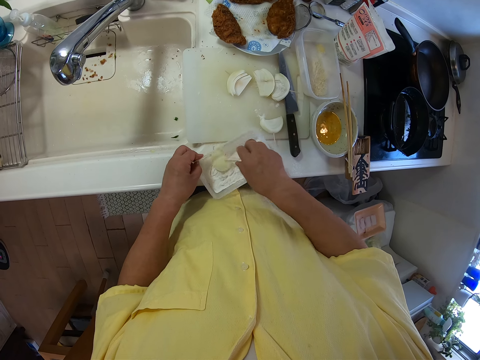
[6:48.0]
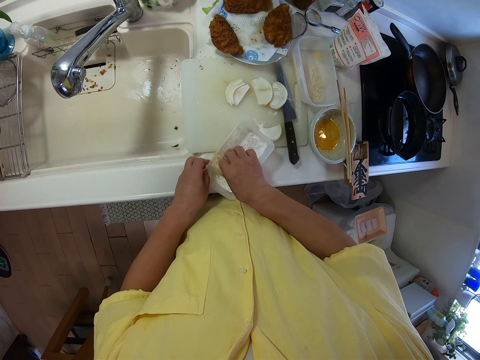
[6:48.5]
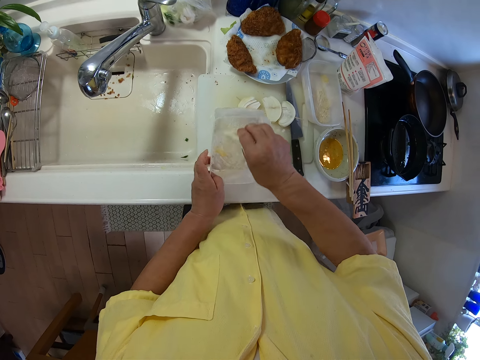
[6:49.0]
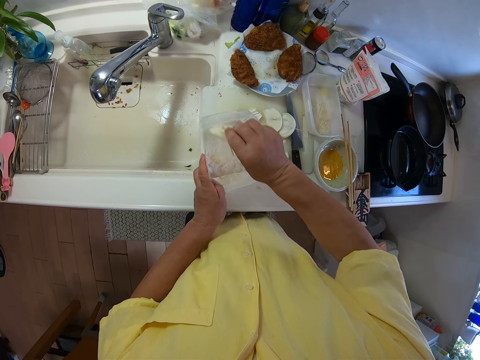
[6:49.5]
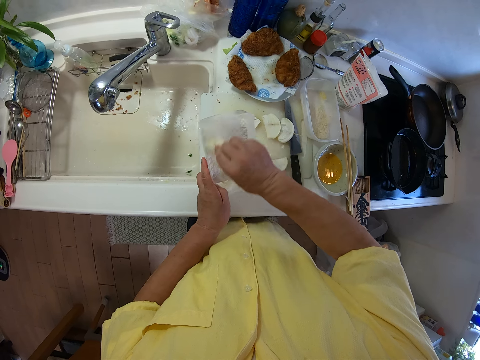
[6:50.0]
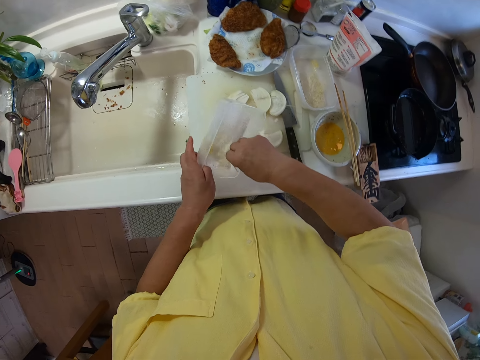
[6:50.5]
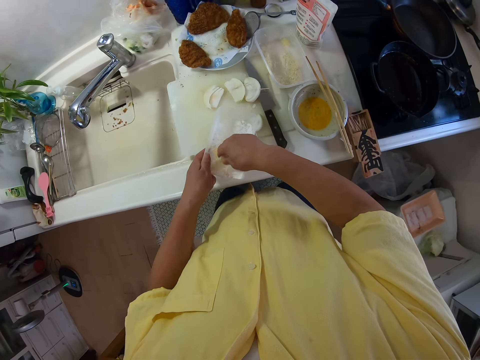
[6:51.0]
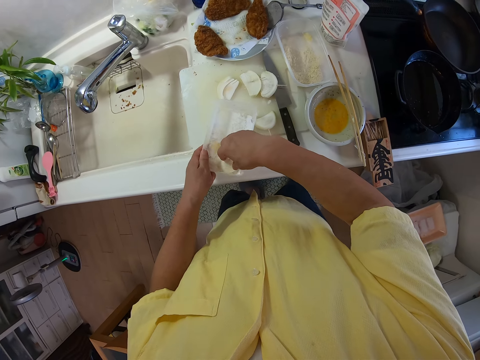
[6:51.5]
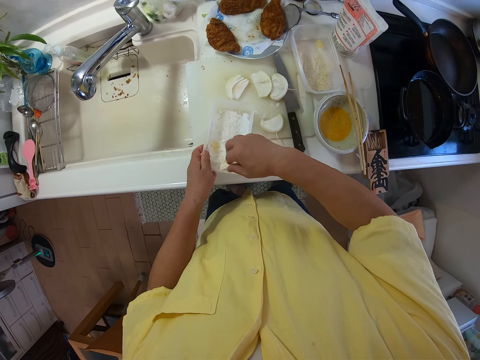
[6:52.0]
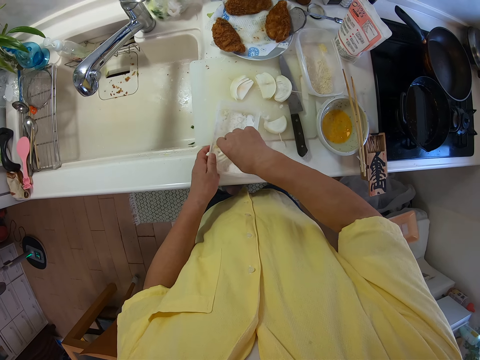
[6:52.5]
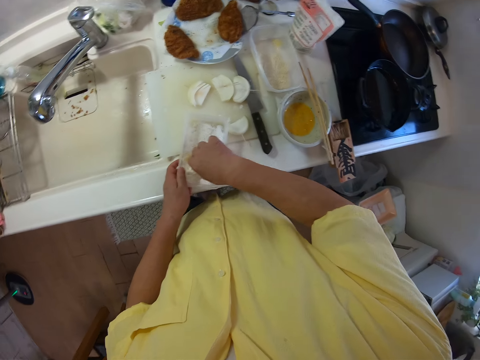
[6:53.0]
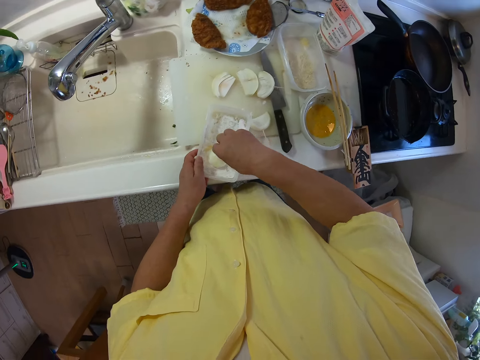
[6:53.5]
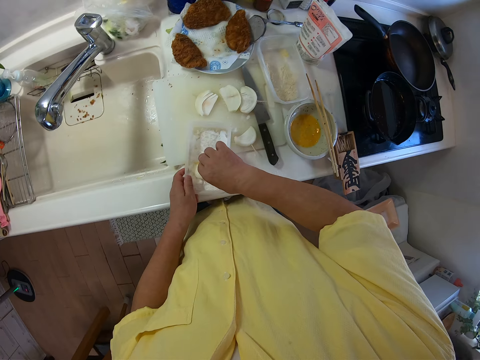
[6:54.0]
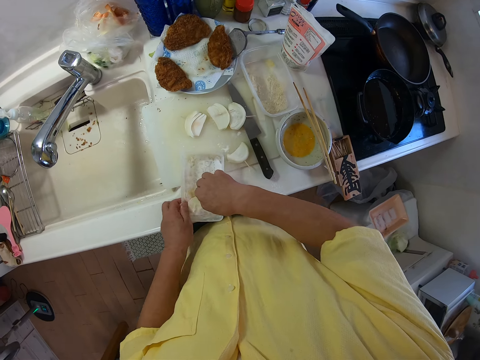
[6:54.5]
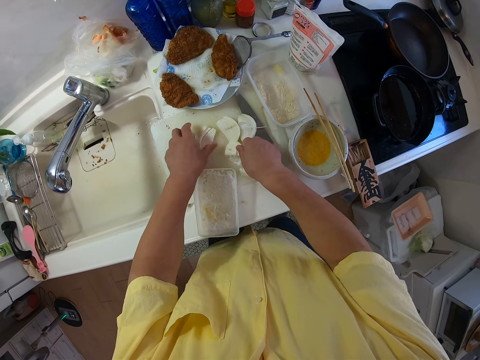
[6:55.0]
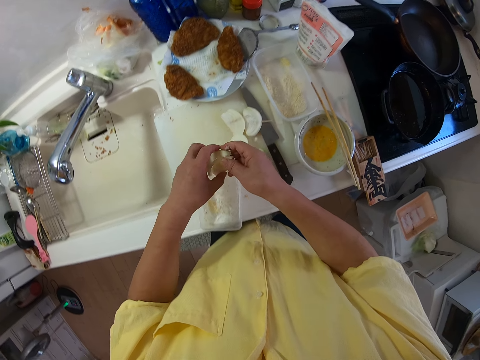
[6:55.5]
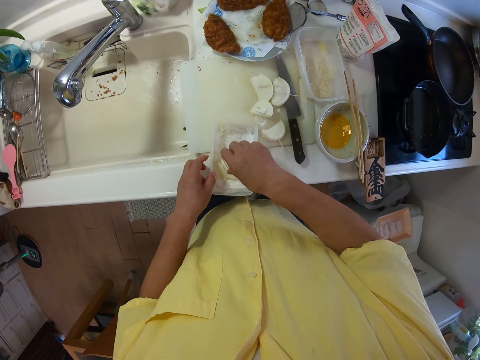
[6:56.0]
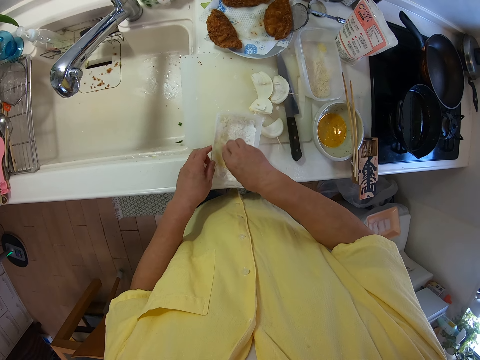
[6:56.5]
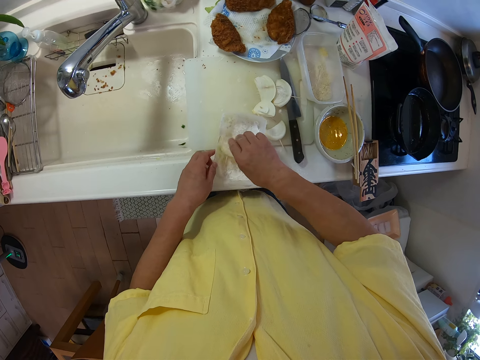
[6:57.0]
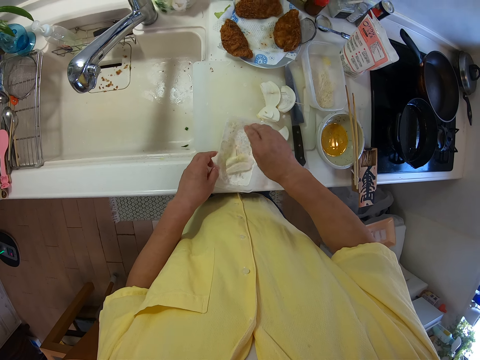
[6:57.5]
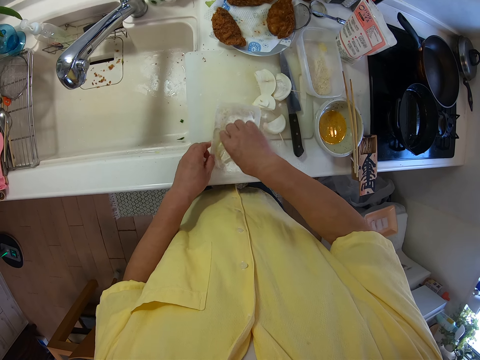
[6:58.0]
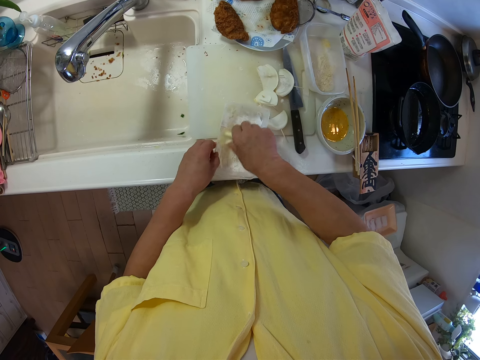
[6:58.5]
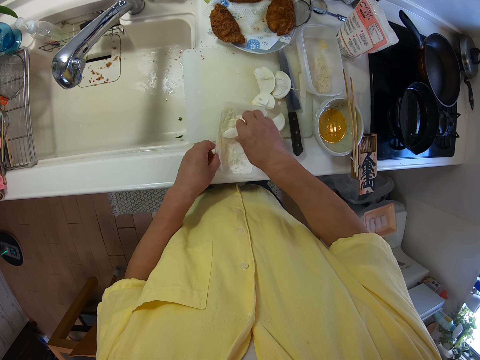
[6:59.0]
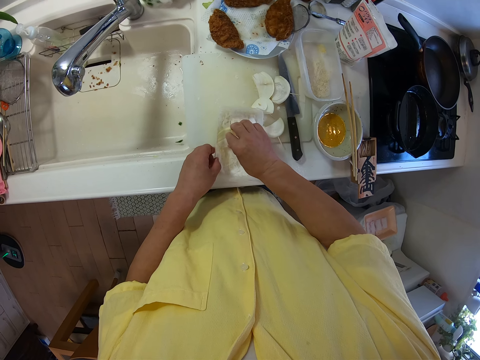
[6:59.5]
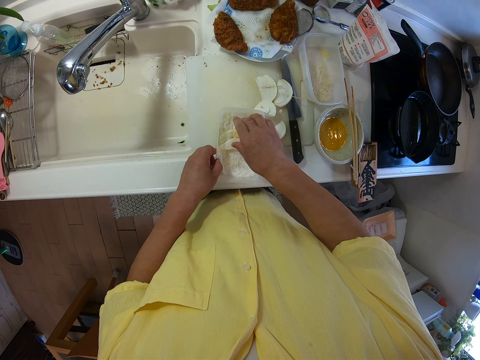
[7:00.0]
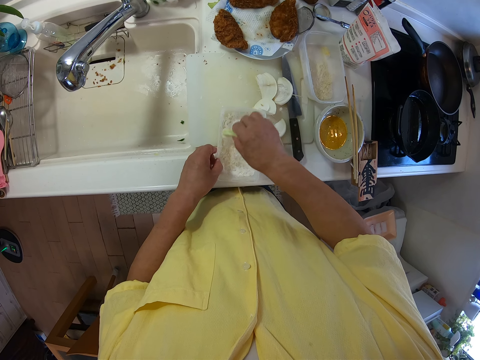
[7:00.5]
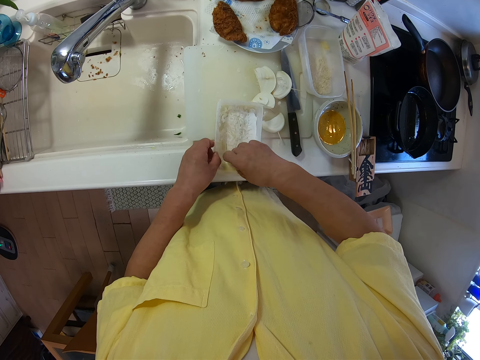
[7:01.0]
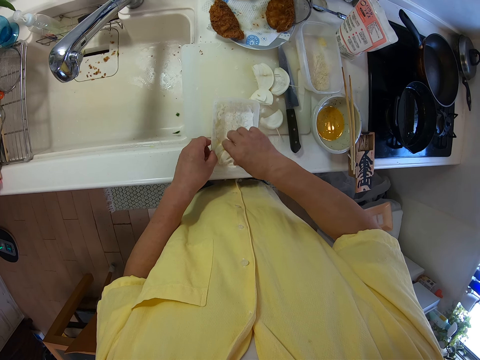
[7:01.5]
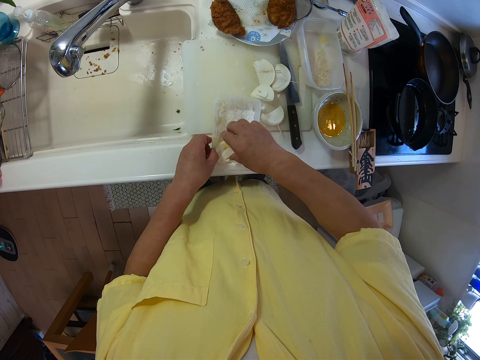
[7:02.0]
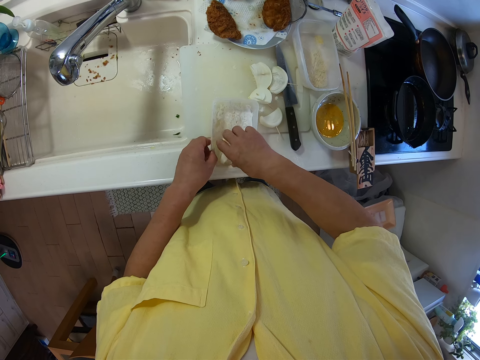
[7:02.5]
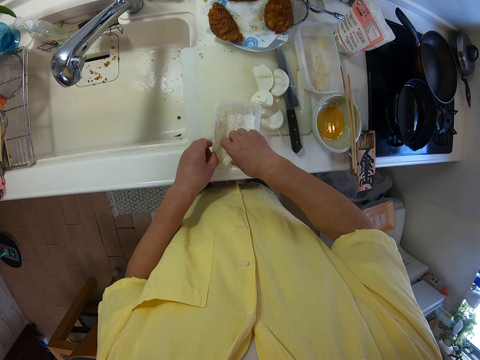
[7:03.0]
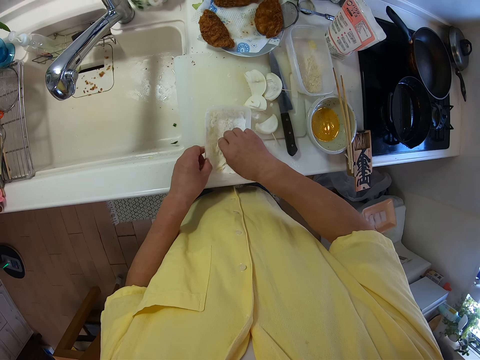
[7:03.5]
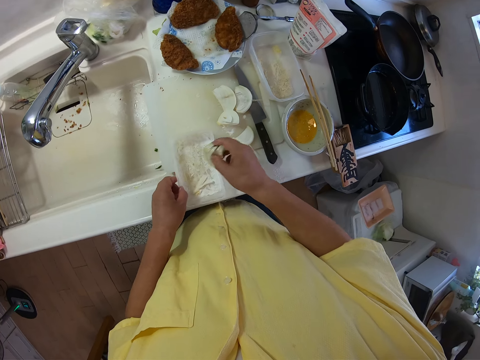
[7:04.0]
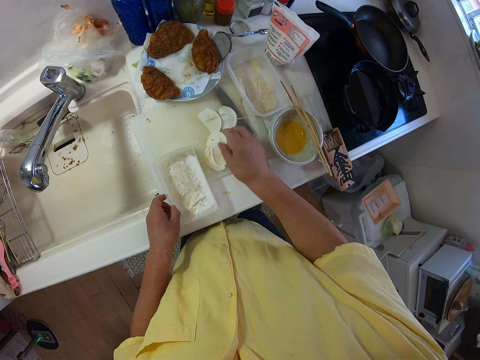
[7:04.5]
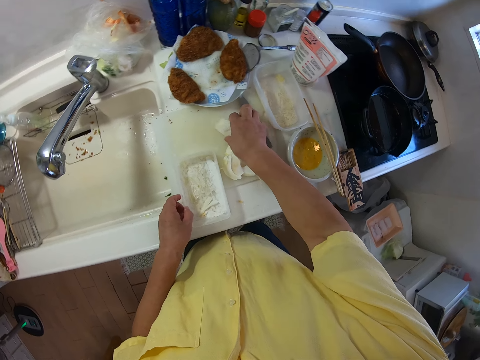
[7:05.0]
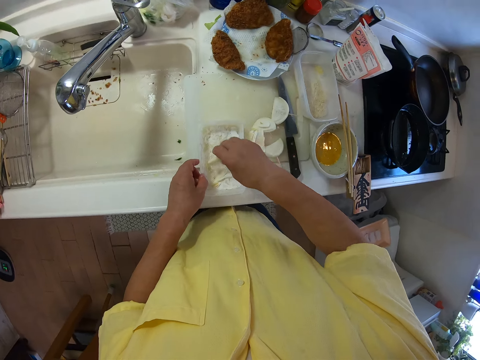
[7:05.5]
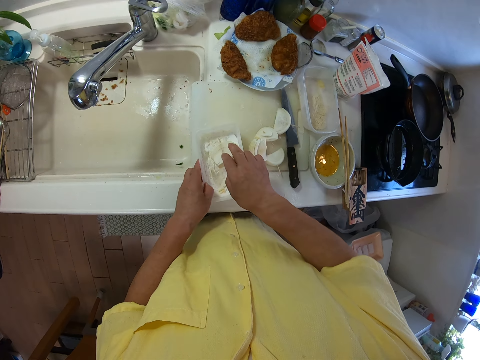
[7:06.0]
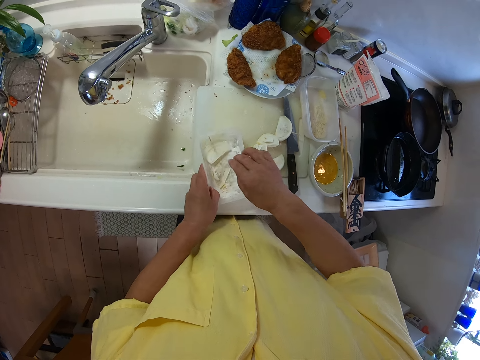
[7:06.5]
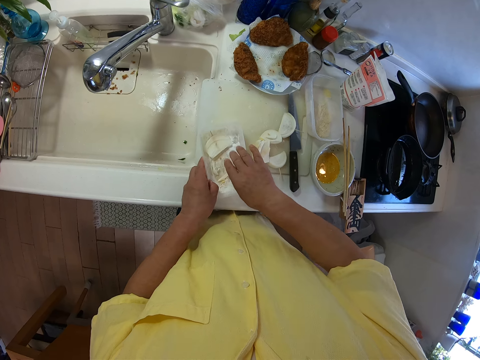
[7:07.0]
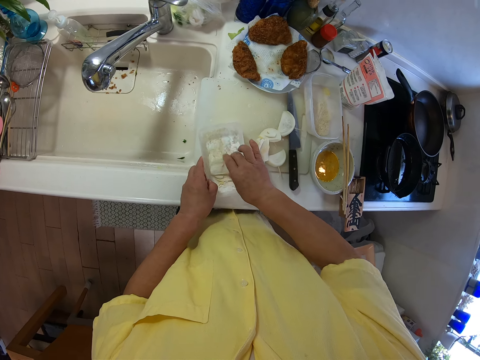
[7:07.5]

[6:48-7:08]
The camera wearer drops the apple or turnip in his right hand on the cutting board. He picks up a slice of apple from the cutting board with his left hand. He passes the slice of apple from his left hand to his right hand. He rubs the apple in his right hand with the flour in the plate. He drops the apple in his right hand on the cutting board. He picks up a slice of apple from the cutting board with his right hand. He rubs the apple in his right hand with the flour in the plate.

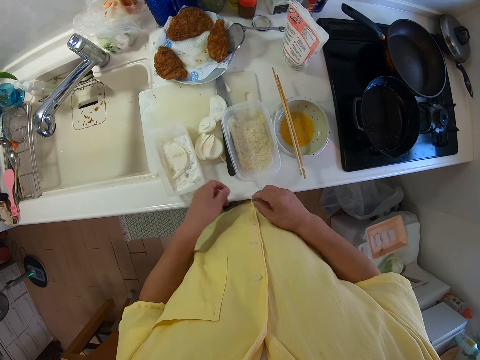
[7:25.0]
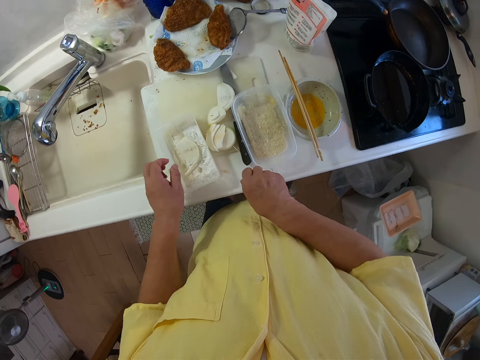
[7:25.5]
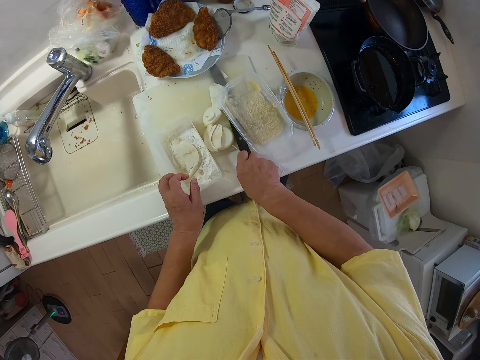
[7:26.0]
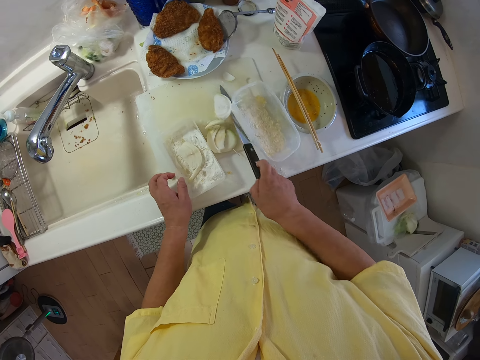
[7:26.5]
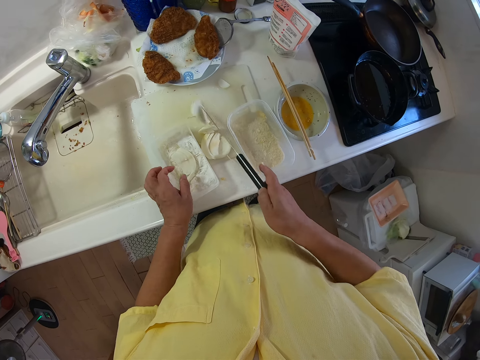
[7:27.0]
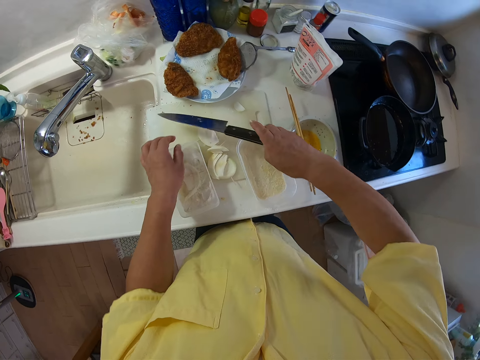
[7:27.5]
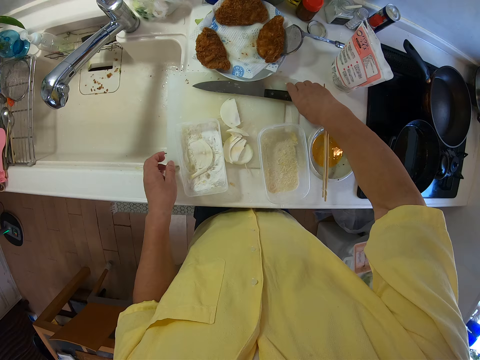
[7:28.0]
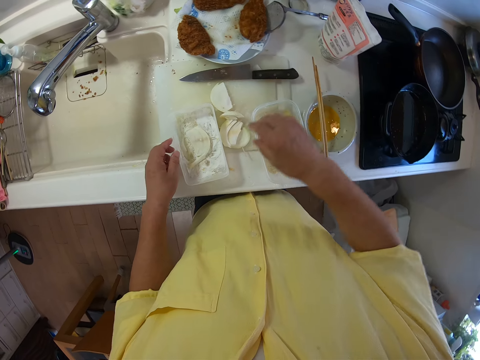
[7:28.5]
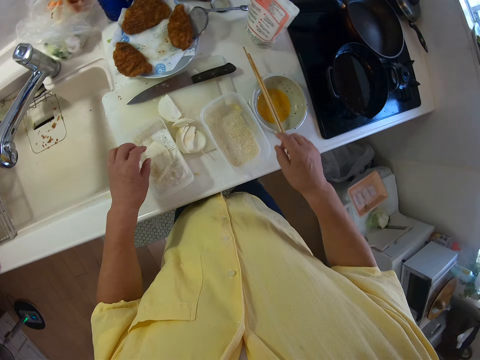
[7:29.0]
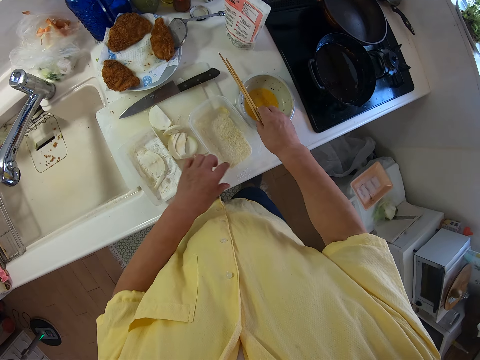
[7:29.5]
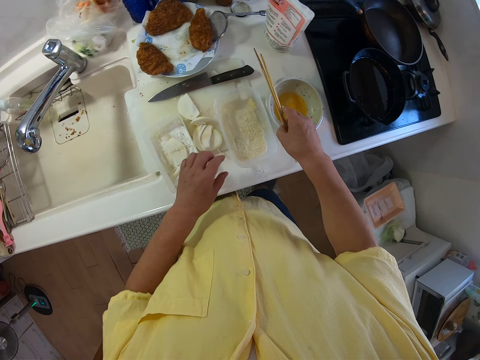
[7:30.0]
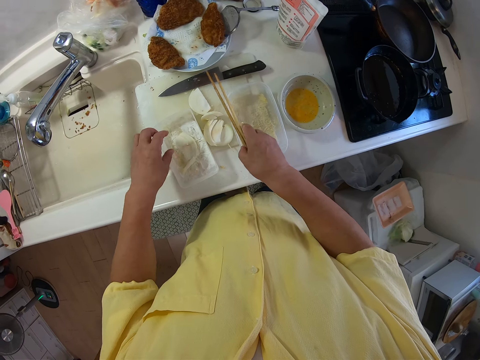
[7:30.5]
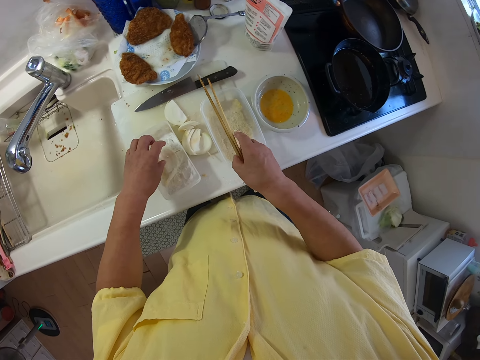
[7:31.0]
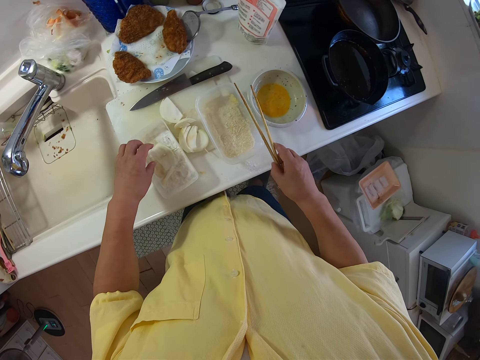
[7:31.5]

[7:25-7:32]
The camera wearer picks up the knife from the cutting board with his right hand. He drops the knife on the table. He picks up the chopsticks from the top of the plate on the table with his right hand.
